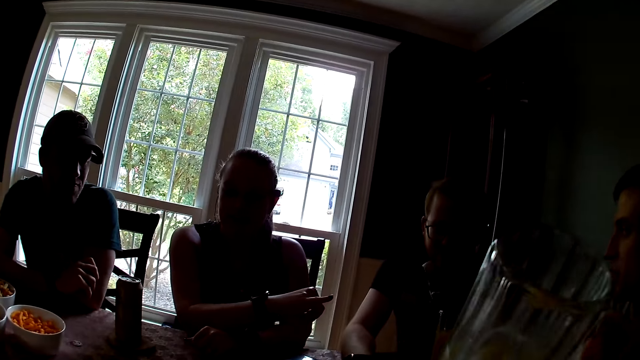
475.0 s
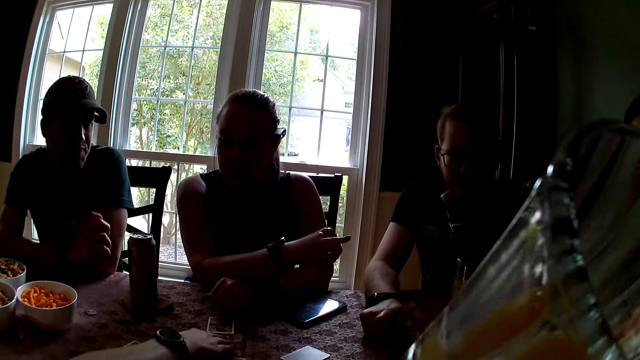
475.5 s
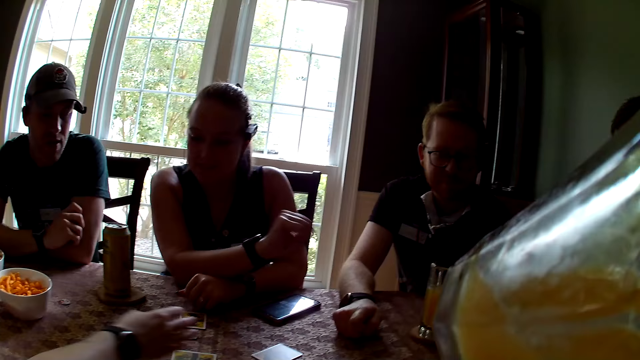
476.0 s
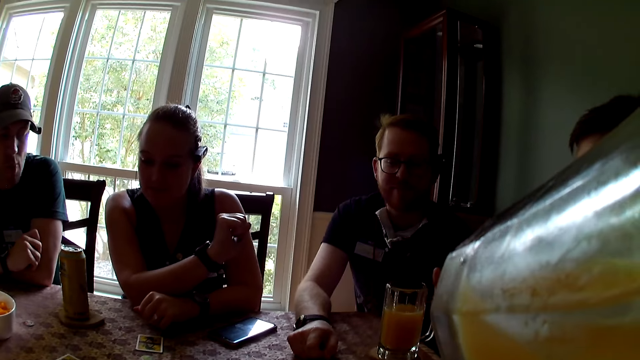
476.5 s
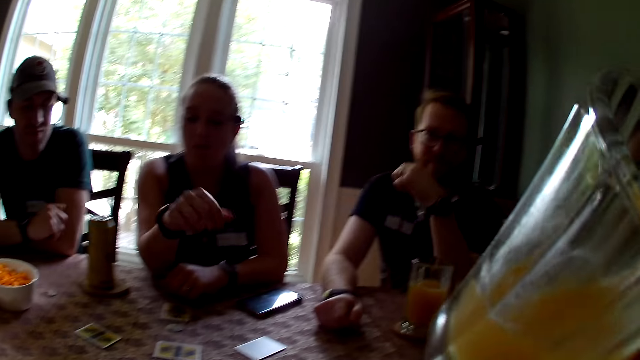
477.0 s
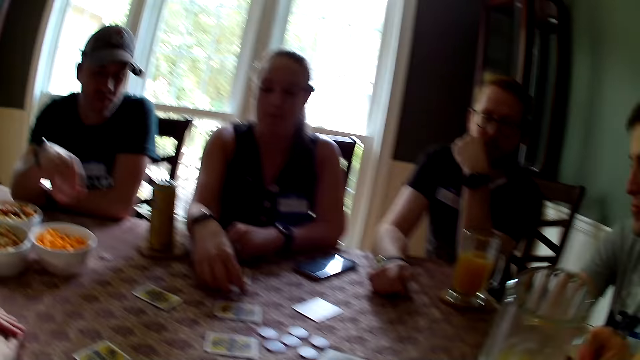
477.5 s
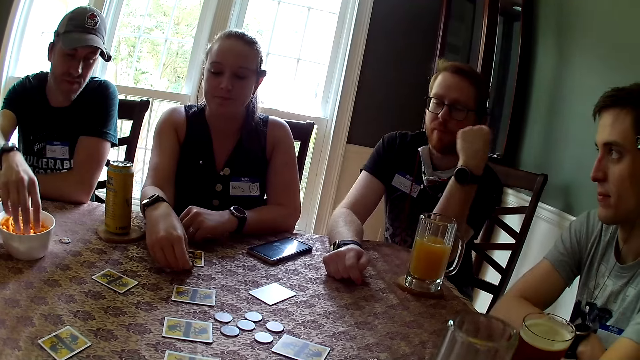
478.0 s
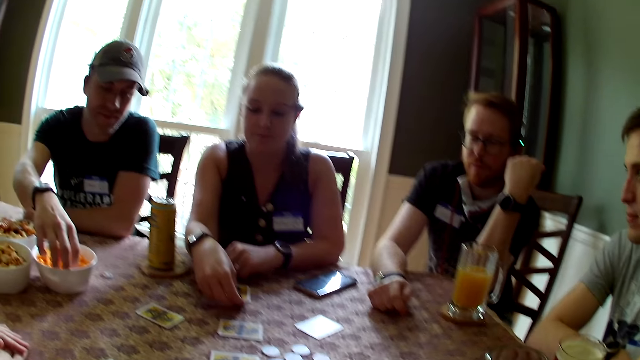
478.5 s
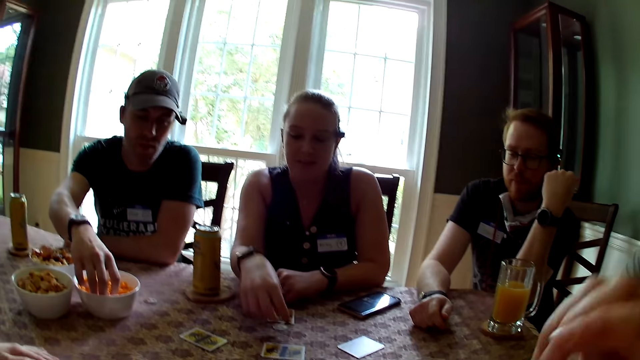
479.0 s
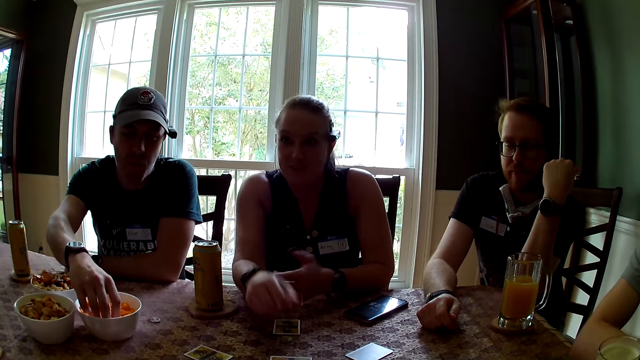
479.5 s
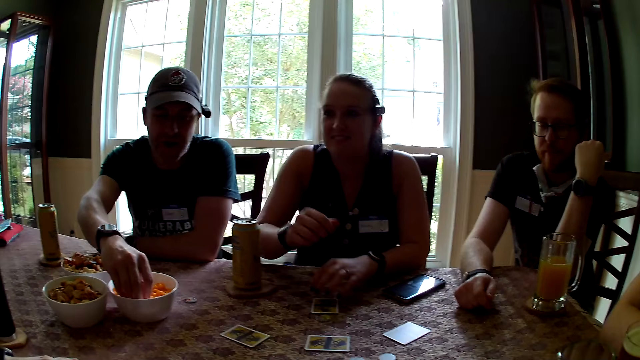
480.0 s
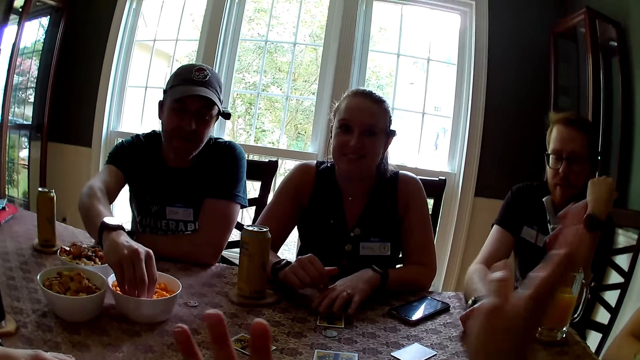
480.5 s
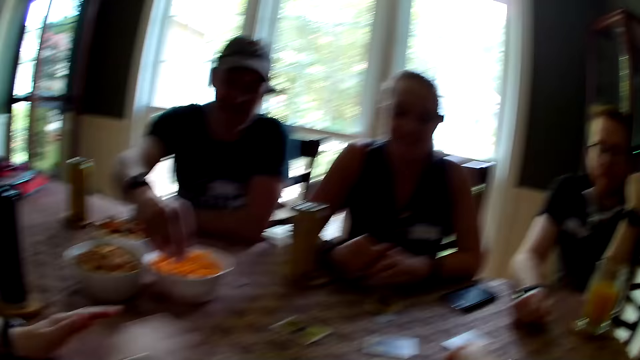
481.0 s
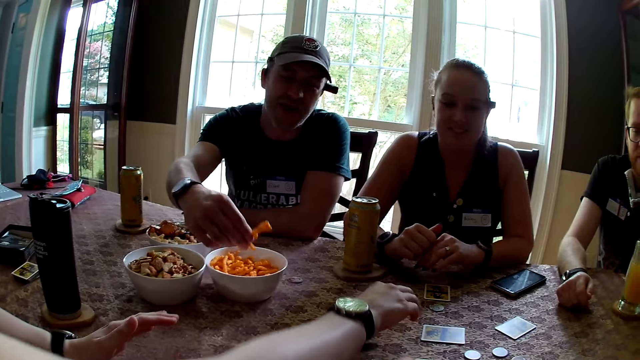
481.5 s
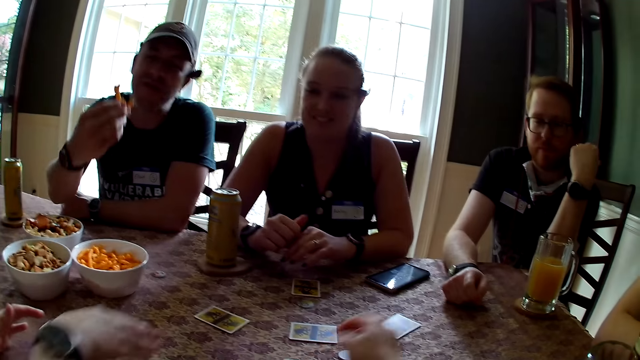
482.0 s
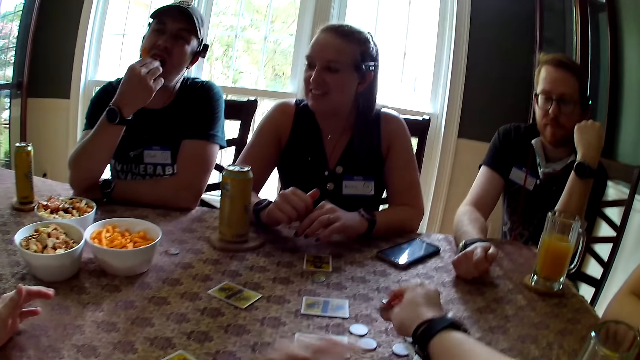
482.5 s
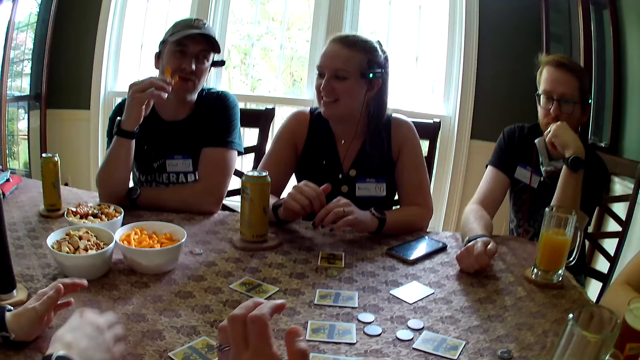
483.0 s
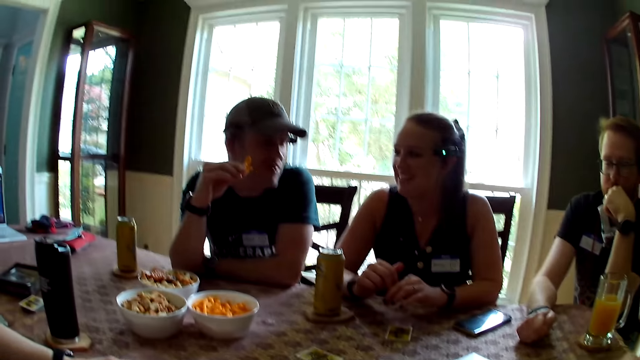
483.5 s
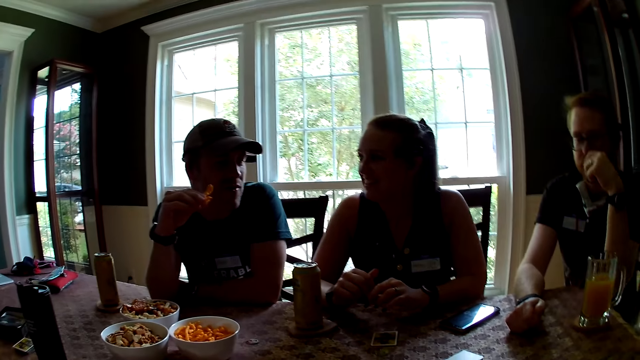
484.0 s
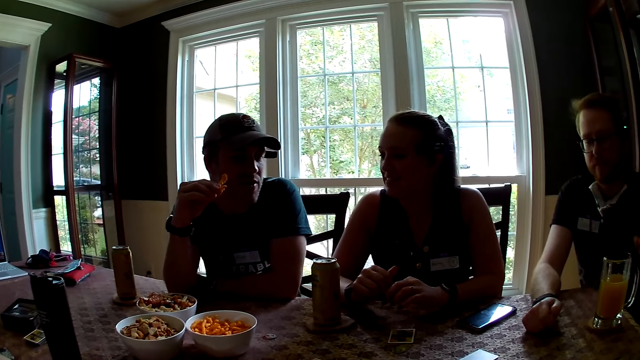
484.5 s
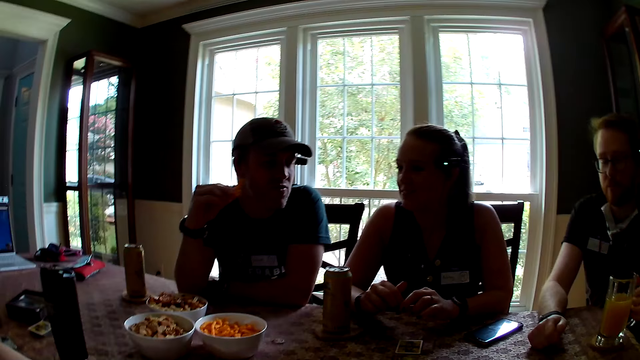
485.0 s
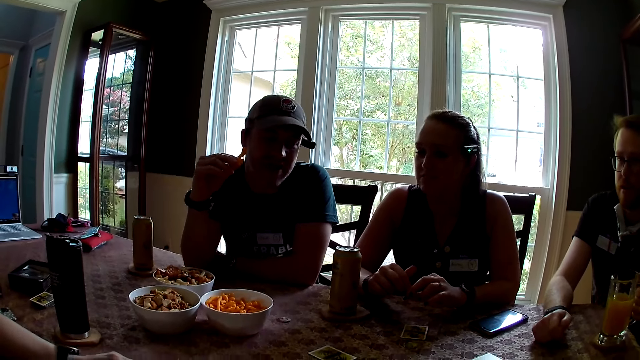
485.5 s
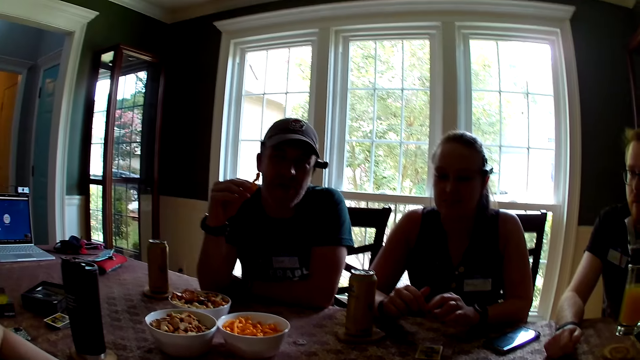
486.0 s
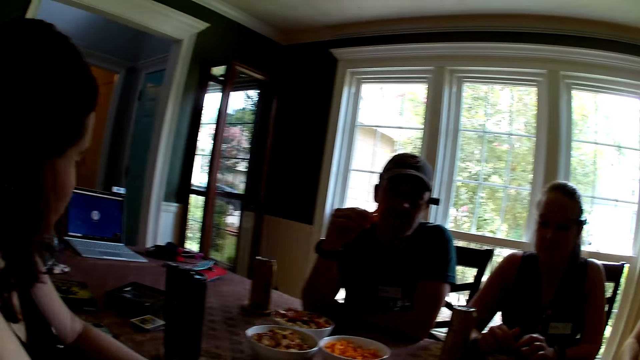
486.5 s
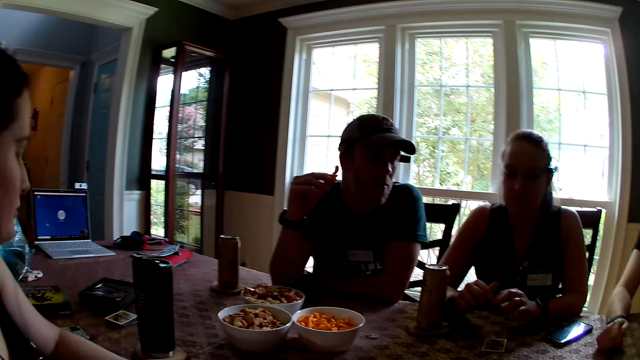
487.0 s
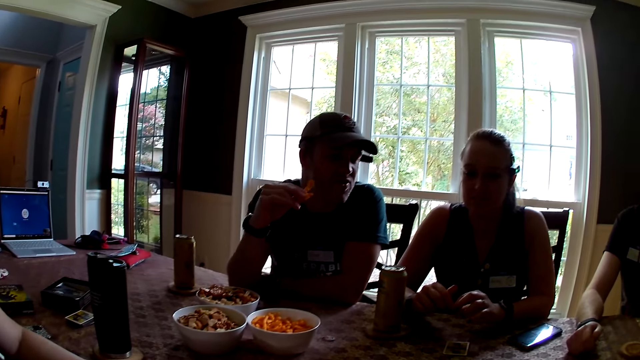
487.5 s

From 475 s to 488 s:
The camera wearer carries a cup of juice with her right hand. She drinks from the cup of juice. She drops the cup of juice on the table. A man carries a snack from the bowl with his right hand. The man eats the snack with his right hand. The camera wearer, the man and other persons speak to each other. Another person picks up a drink from the table.

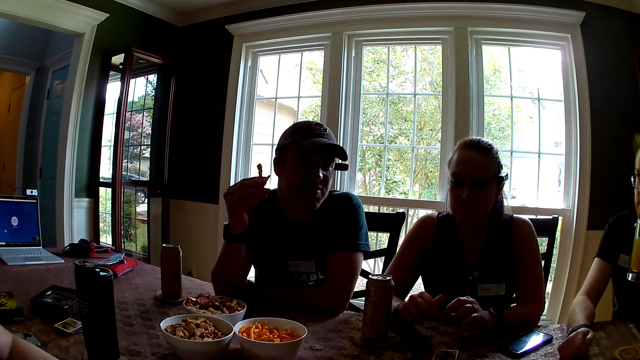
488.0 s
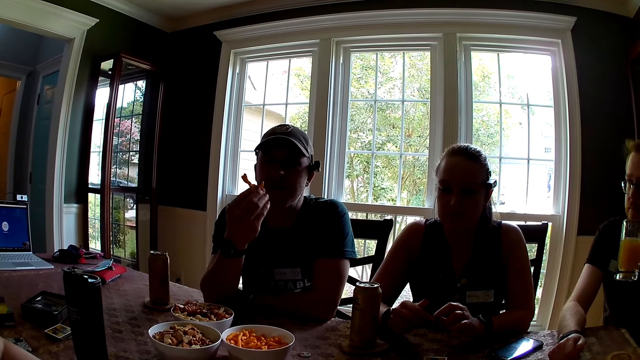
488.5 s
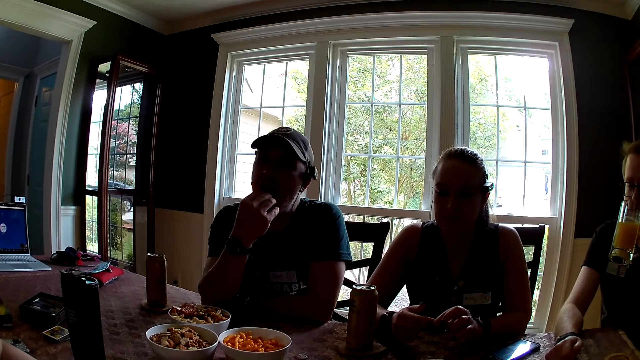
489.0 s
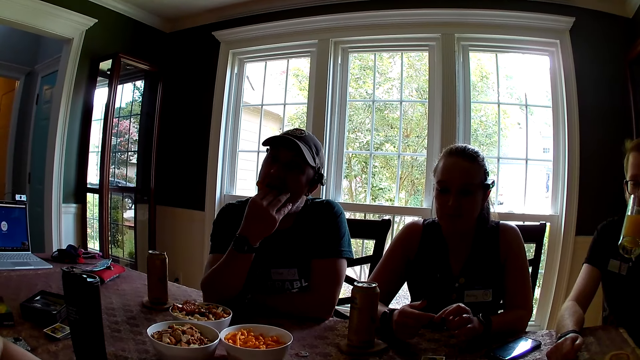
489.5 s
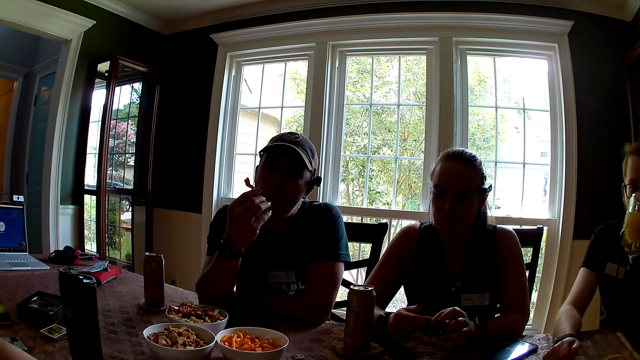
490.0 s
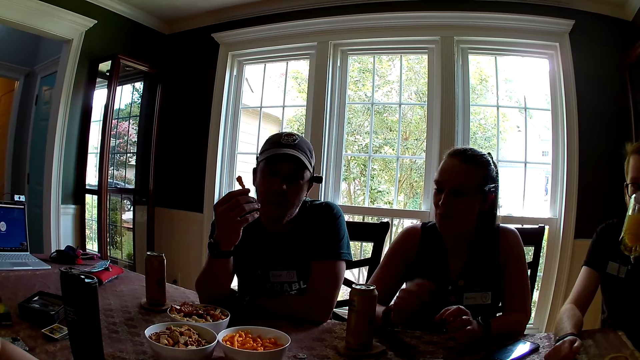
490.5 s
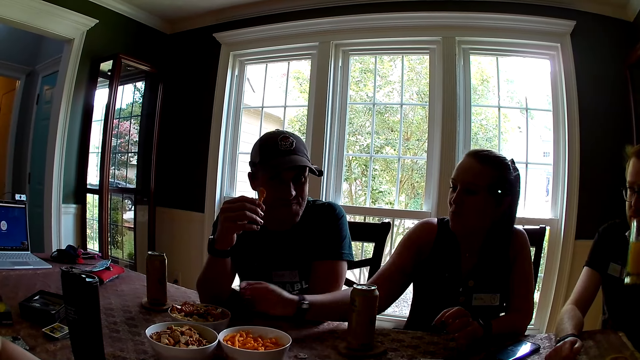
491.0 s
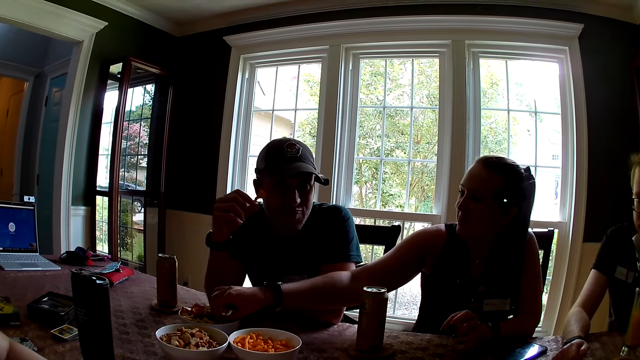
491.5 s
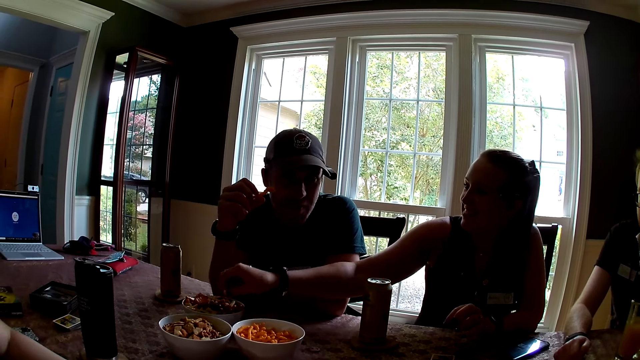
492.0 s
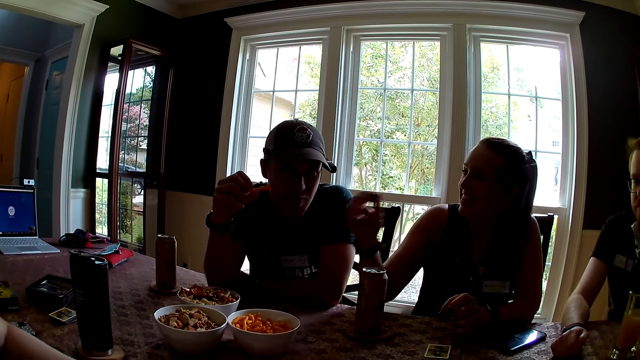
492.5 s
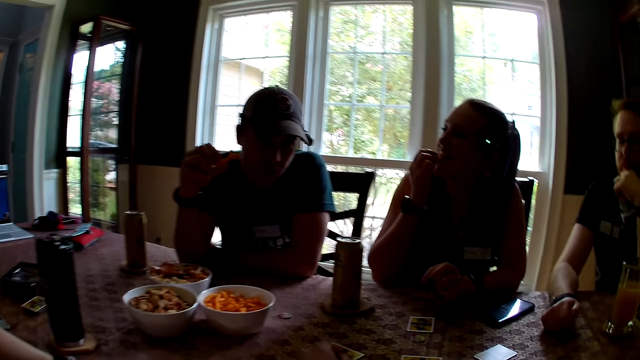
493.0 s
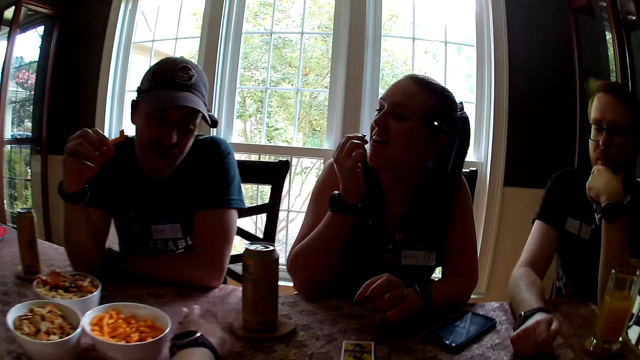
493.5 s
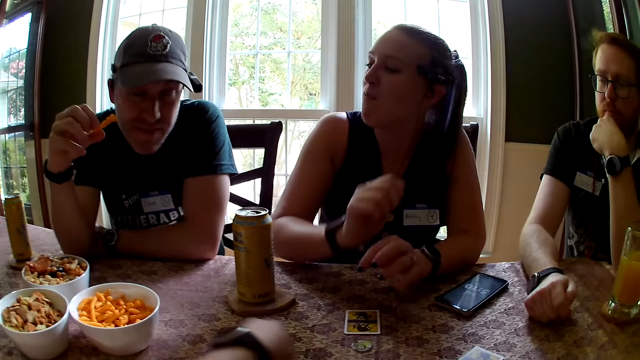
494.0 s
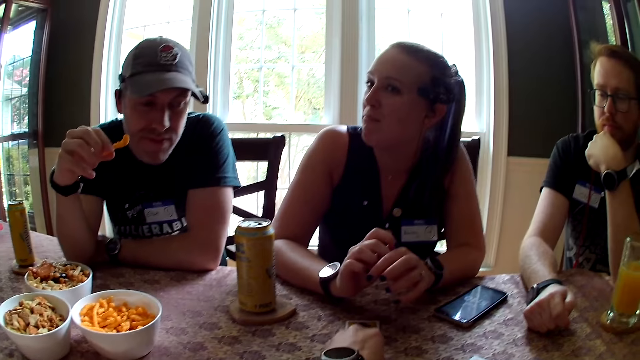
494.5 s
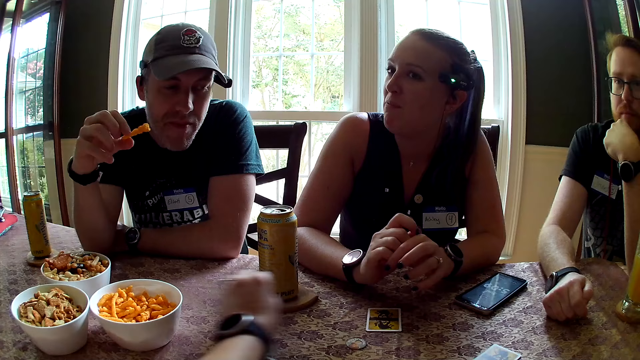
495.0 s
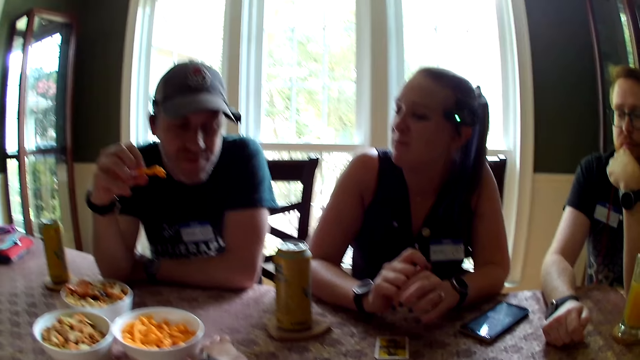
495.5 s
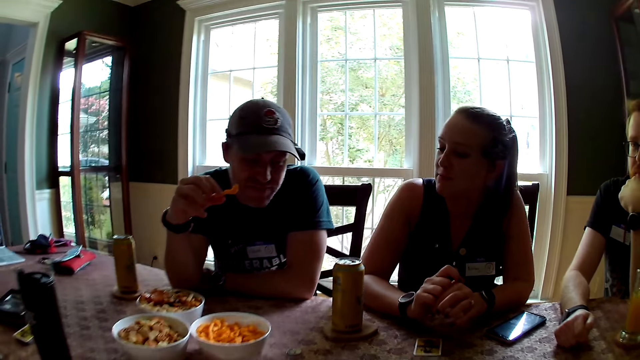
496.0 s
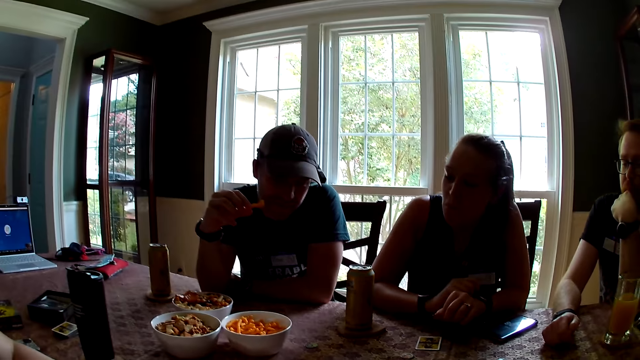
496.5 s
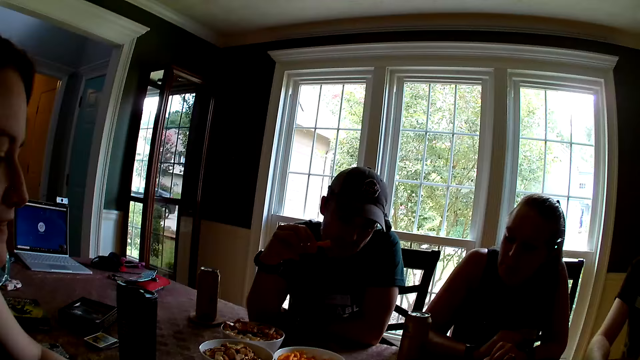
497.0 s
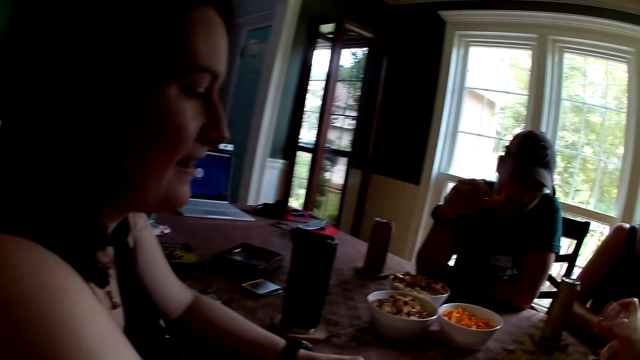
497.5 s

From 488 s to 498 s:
A man eats a snack with his right hand. A person drinks. The person puts the drink on the table. A woman carries a snack from the bowl with her right hand. The woman eats the snack with her right hand. The camera wearer, the woman and other persons speak to each other.
